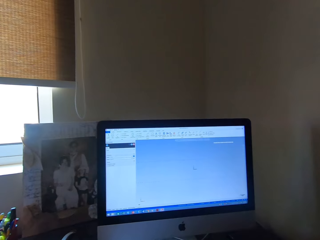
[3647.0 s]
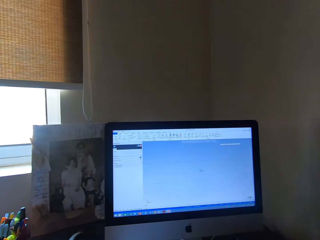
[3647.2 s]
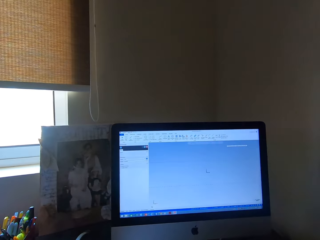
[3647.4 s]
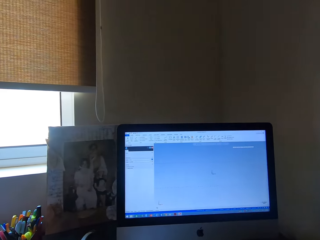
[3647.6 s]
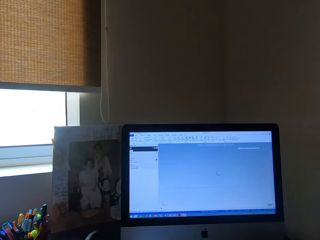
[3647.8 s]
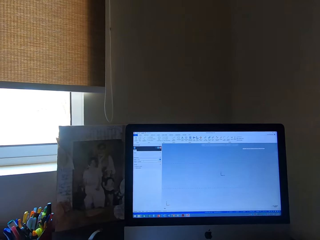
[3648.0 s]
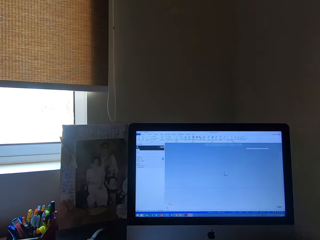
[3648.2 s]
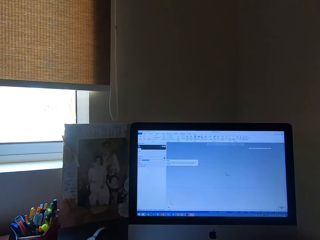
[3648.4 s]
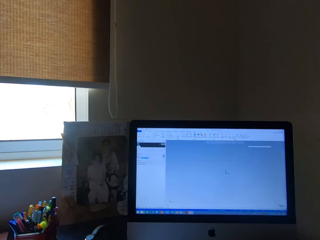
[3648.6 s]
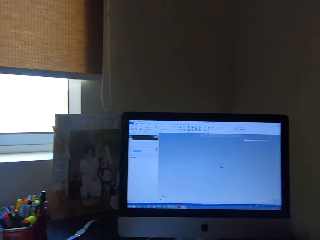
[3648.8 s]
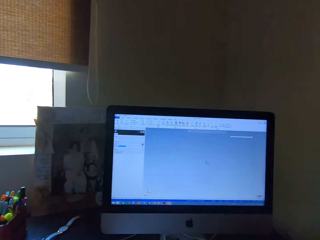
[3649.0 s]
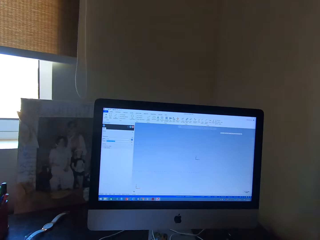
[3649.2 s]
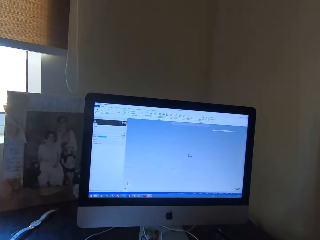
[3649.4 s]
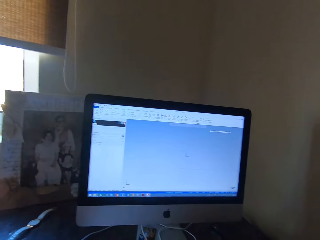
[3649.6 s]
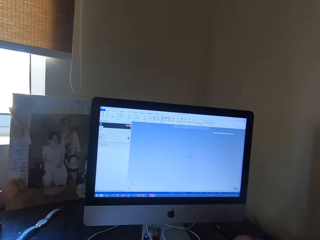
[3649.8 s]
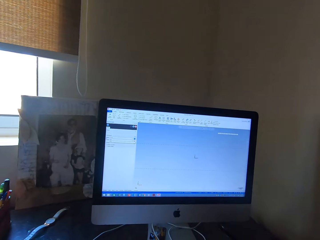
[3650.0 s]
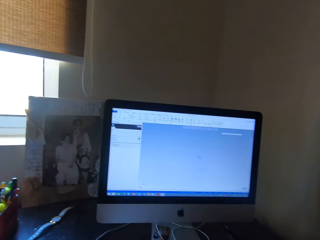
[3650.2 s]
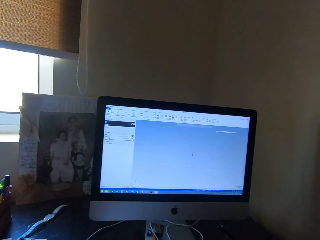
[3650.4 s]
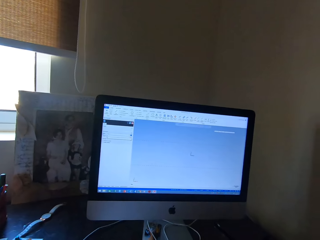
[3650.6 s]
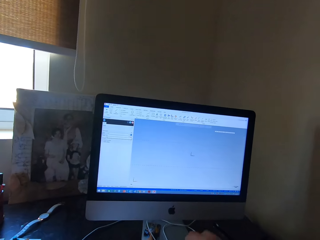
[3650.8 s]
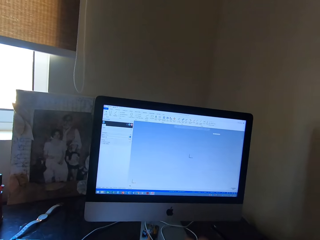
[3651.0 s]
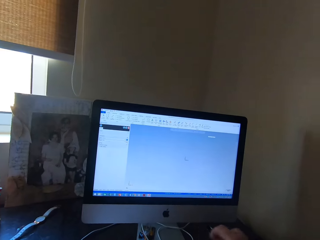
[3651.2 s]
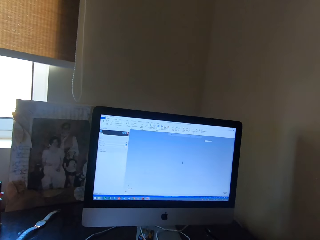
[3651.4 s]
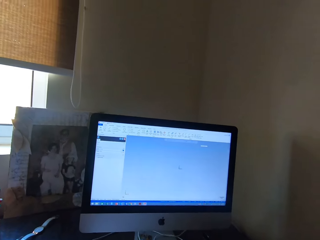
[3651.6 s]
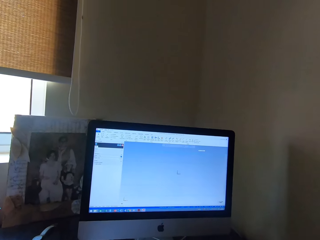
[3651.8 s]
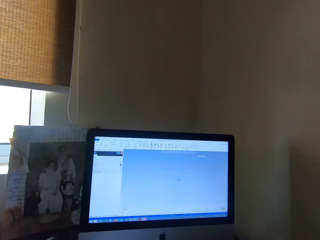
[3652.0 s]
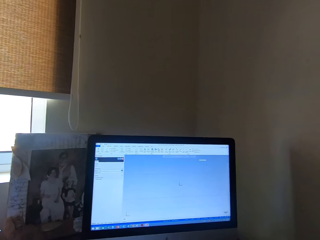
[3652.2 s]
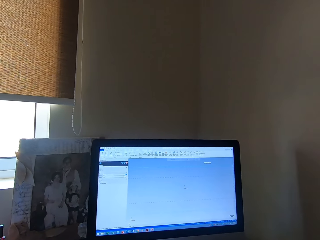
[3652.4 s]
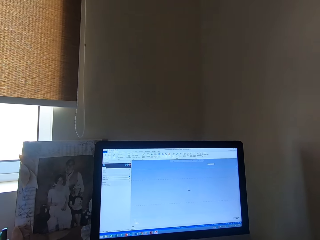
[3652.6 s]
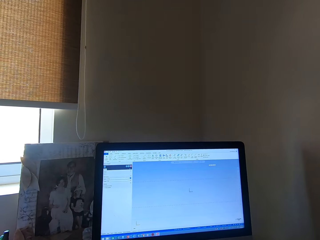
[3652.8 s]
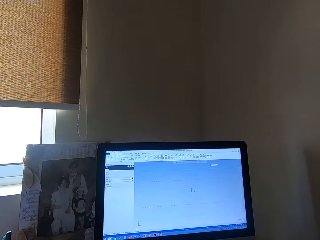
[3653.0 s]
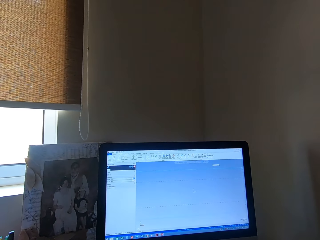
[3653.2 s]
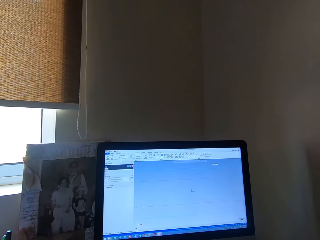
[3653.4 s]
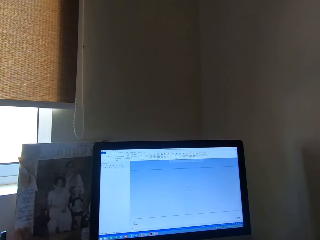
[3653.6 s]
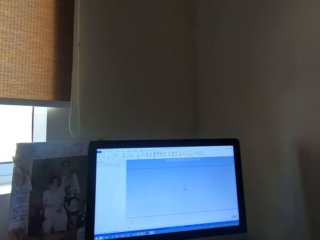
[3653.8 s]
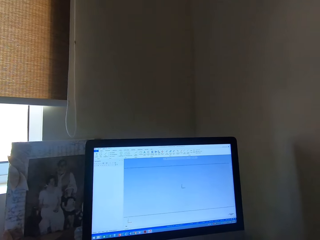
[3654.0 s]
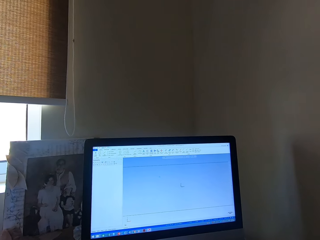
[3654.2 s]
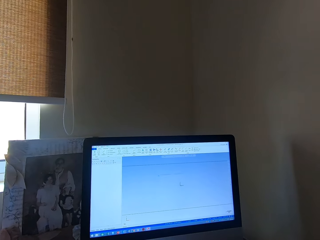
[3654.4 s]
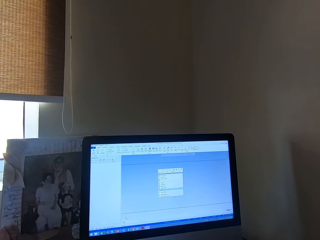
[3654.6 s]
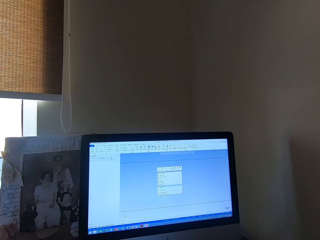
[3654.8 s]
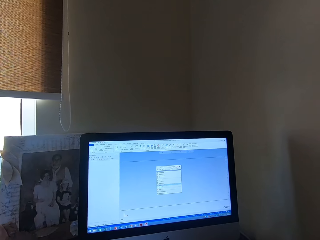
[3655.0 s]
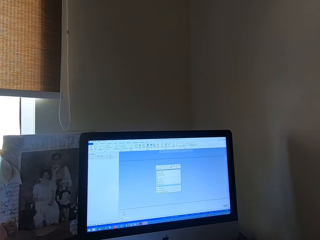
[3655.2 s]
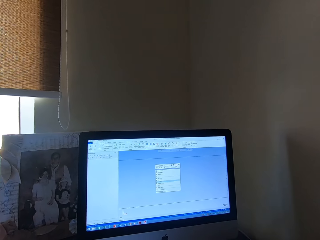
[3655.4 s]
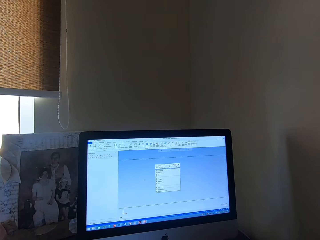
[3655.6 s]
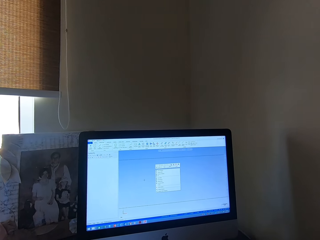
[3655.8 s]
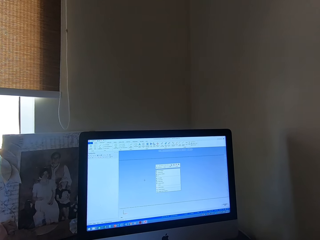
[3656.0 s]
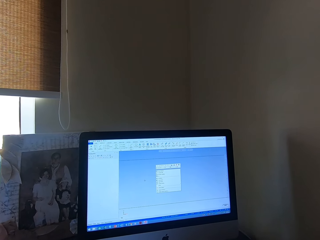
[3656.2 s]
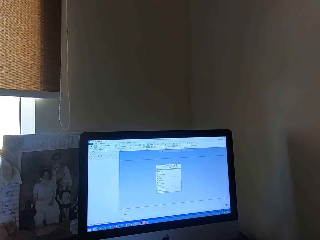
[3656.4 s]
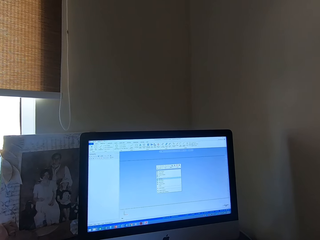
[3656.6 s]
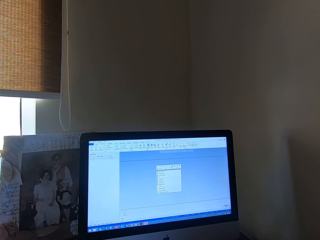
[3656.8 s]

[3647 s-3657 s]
The camera wearer types on a keyboard. A person converses with the camera wearer. The camera wearer clicks on a mouse.

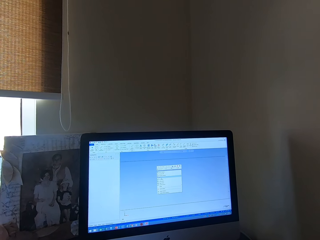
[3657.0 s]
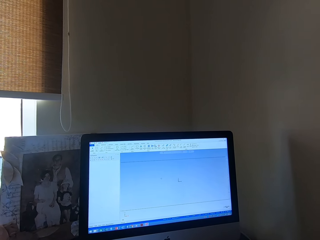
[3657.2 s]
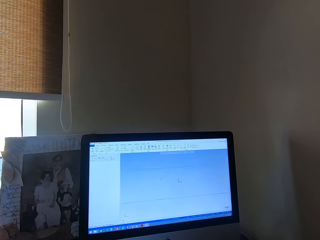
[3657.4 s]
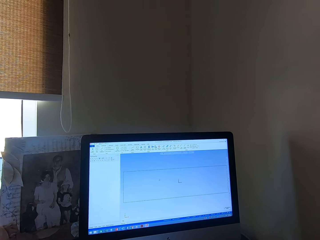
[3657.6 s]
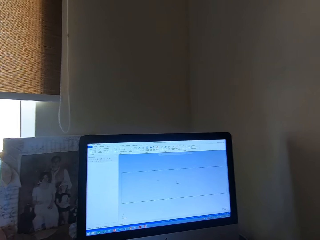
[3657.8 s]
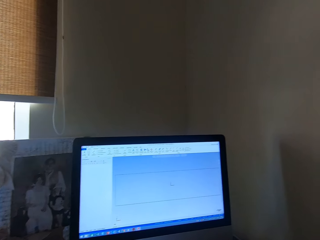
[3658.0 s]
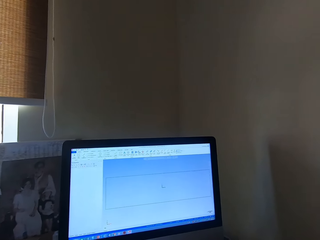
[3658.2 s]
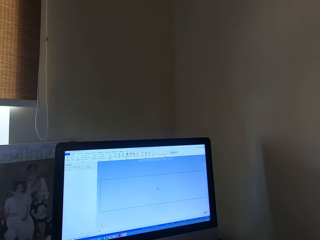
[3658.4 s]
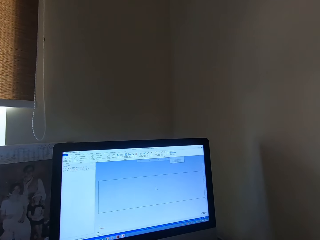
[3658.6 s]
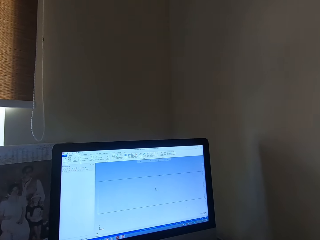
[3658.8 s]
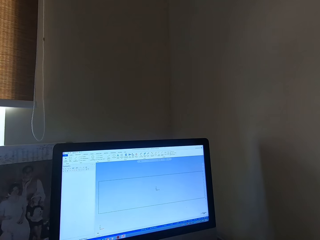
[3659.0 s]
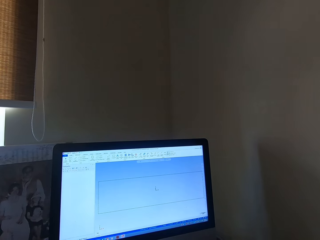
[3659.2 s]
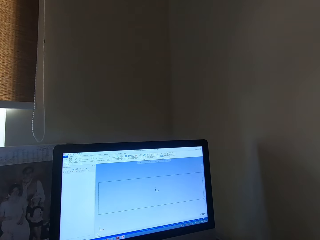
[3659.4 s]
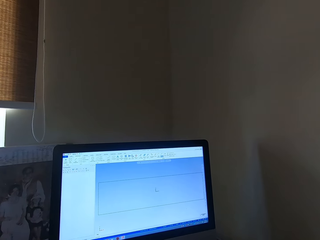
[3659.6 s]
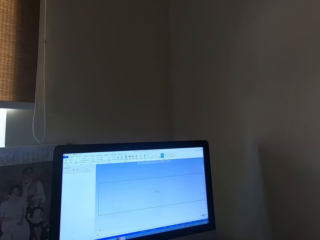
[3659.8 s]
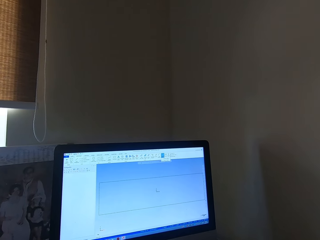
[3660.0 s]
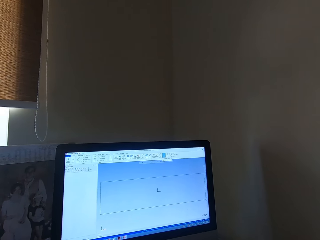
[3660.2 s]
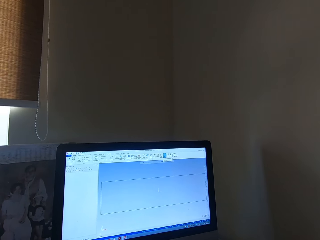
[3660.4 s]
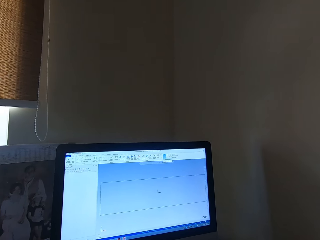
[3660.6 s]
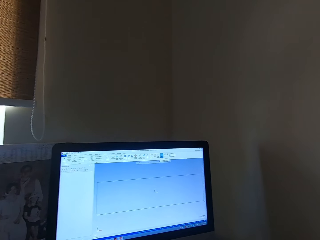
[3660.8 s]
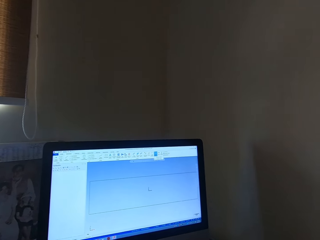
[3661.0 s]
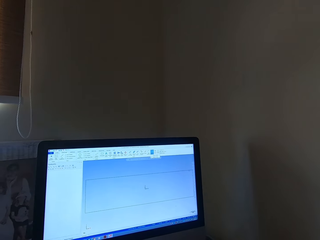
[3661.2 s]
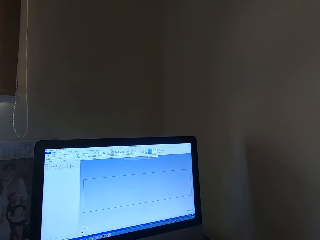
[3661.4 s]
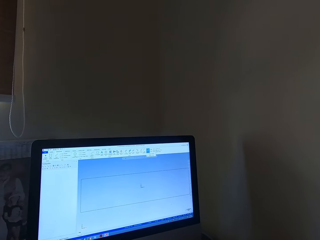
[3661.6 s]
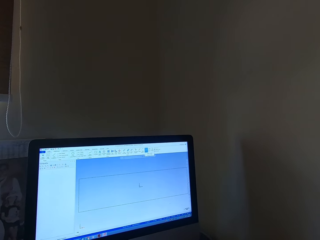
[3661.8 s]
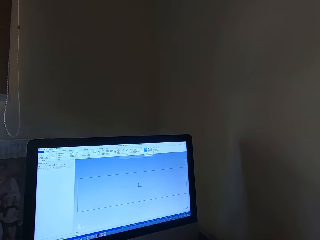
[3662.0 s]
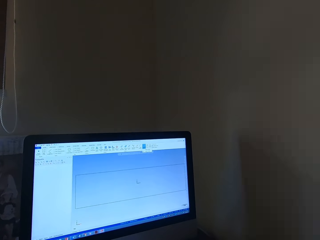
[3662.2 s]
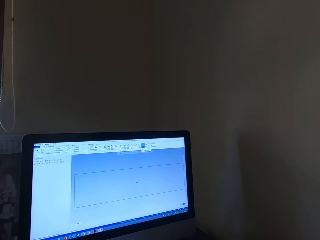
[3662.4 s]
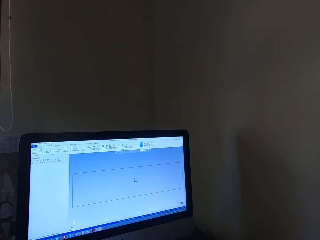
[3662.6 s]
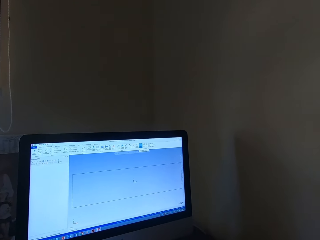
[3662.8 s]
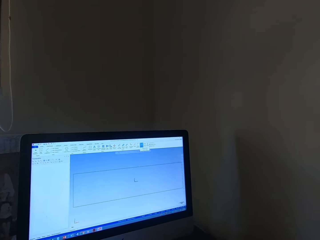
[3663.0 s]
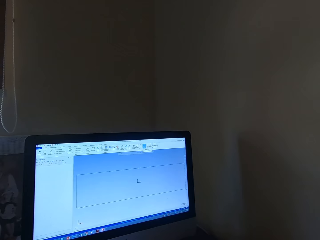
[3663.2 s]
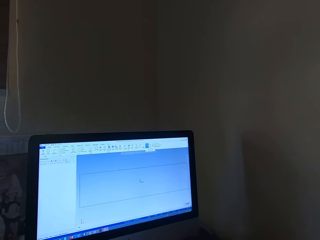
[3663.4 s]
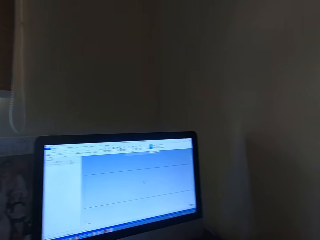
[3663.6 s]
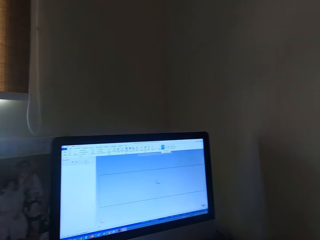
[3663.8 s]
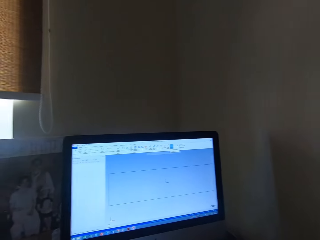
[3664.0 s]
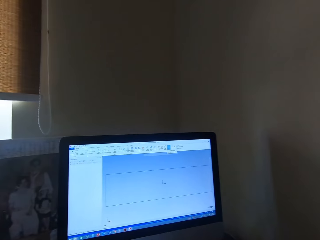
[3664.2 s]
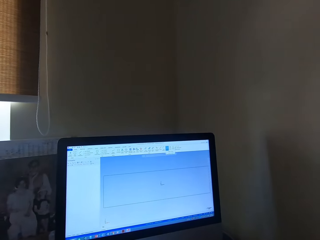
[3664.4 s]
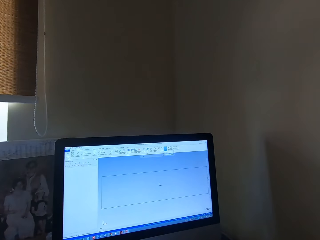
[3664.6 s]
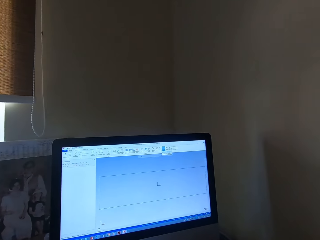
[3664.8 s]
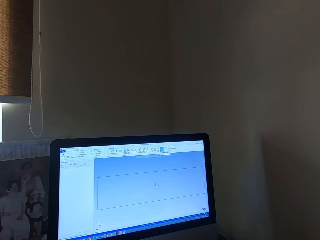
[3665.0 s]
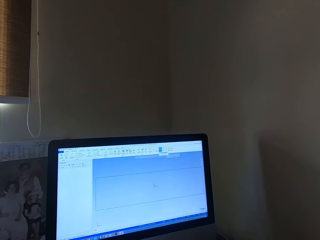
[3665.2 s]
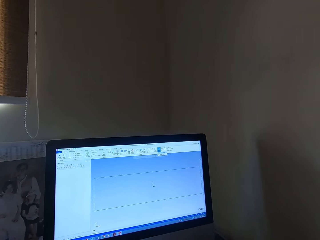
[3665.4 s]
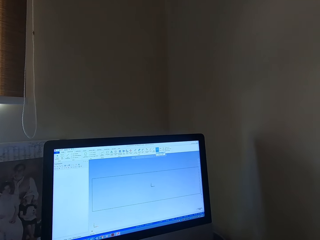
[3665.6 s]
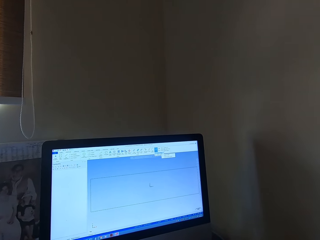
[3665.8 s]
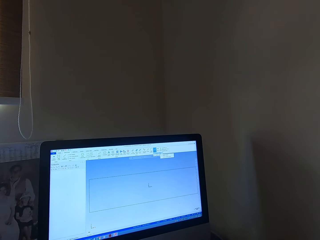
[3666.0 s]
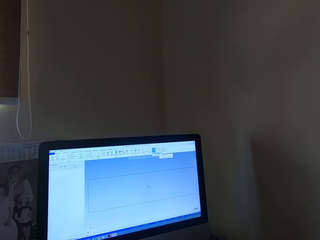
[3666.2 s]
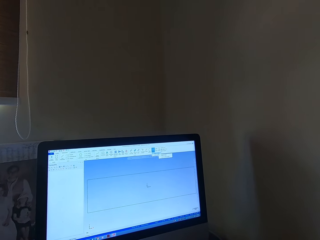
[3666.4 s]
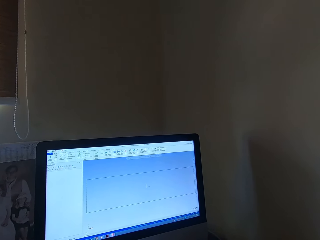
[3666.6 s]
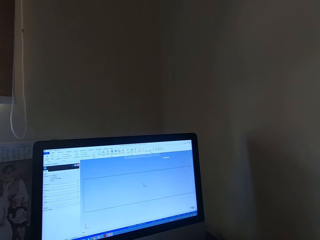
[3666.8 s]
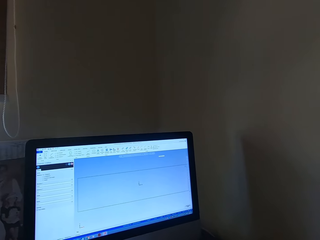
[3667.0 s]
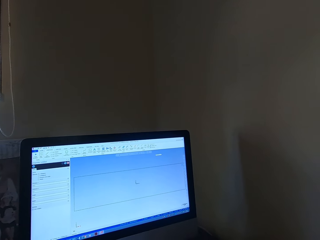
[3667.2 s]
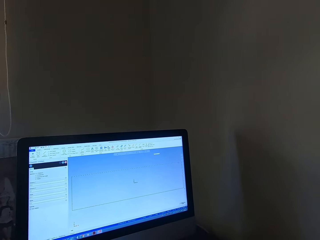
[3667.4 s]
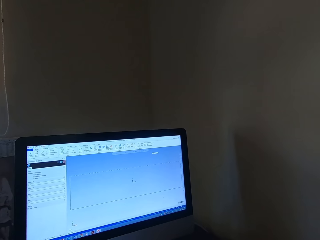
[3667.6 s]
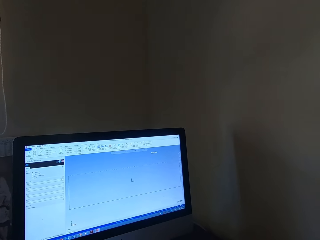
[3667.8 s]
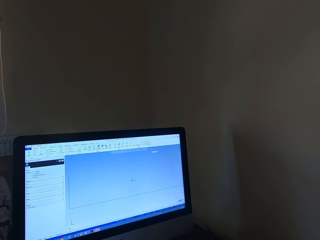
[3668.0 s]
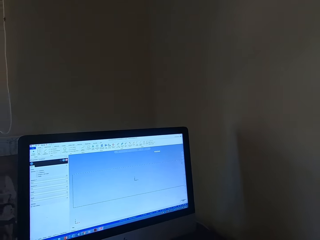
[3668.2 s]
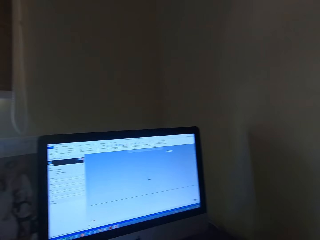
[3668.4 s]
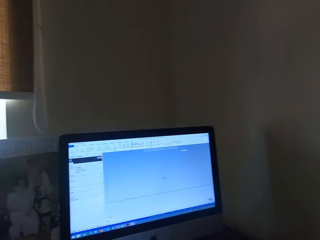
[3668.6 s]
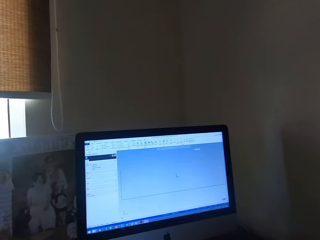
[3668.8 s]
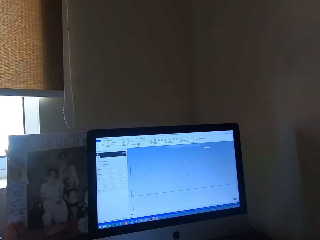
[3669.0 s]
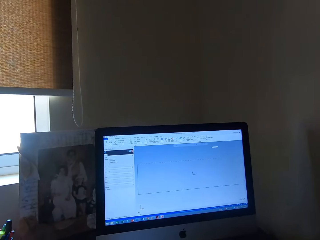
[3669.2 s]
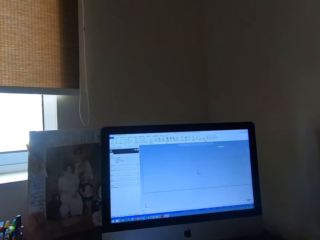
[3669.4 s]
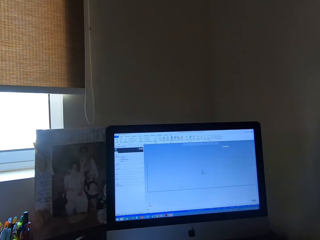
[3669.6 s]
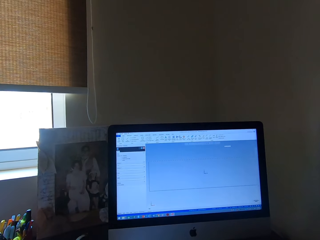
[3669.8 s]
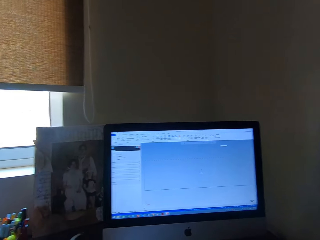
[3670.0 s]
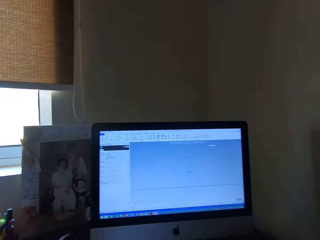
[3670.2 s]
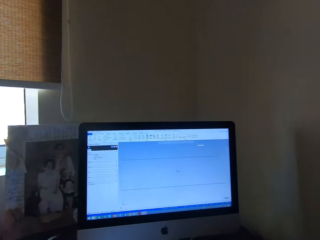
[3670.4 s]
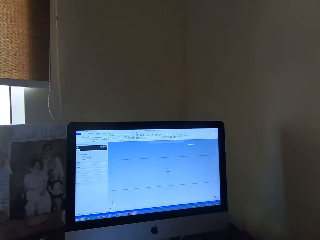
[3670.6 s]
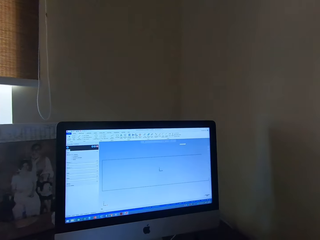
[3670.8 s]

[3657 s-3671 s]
A person converses with the camera wearer. The camera wearer converses with the person. The person converses with the camera wearer. The camera wearer converses with the person. They scroll on a mouse.
